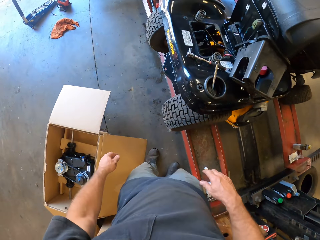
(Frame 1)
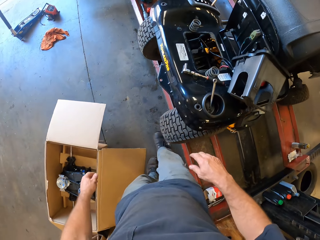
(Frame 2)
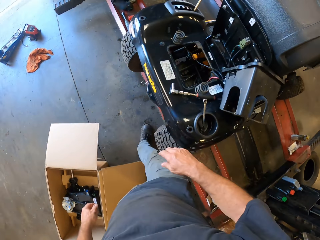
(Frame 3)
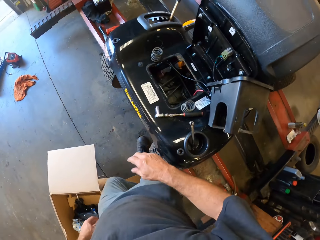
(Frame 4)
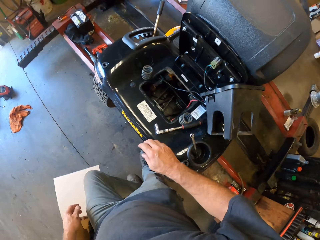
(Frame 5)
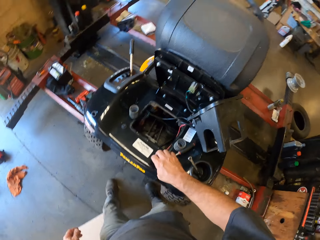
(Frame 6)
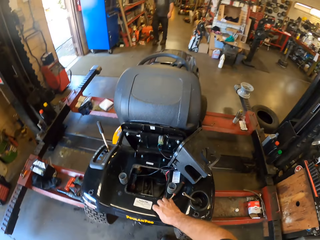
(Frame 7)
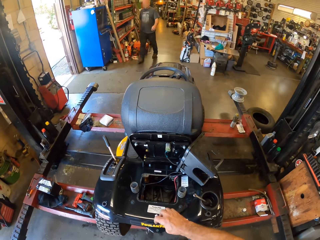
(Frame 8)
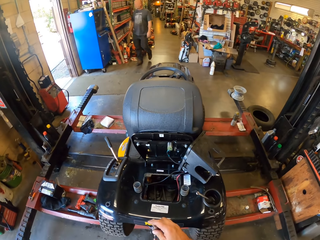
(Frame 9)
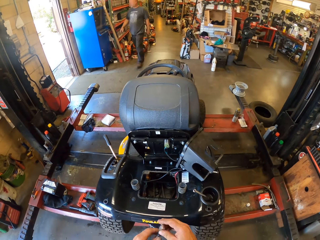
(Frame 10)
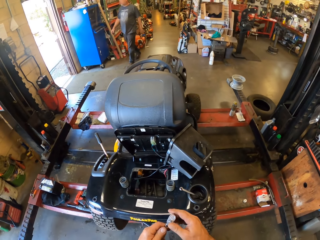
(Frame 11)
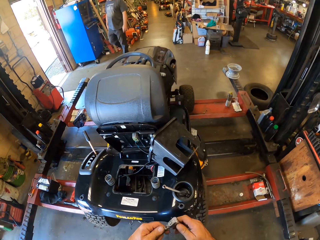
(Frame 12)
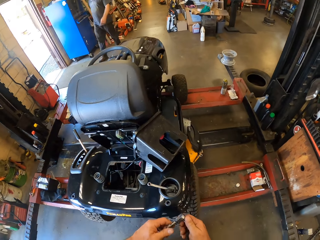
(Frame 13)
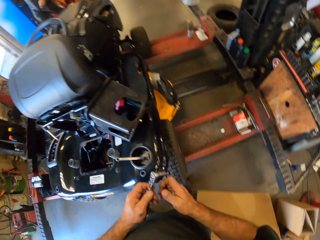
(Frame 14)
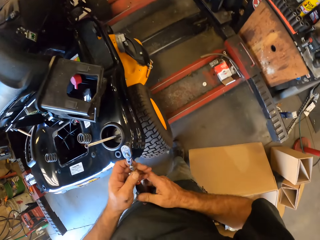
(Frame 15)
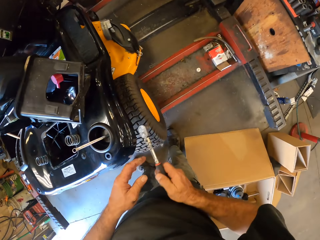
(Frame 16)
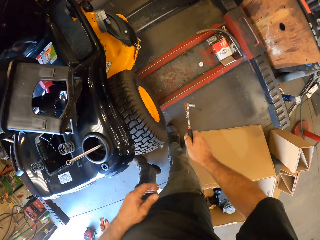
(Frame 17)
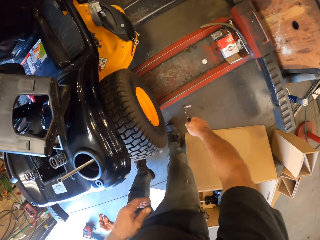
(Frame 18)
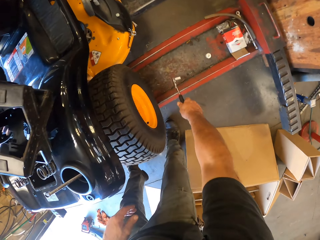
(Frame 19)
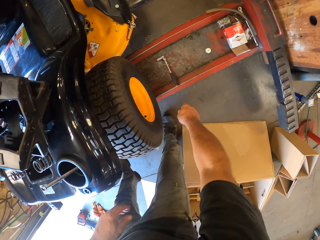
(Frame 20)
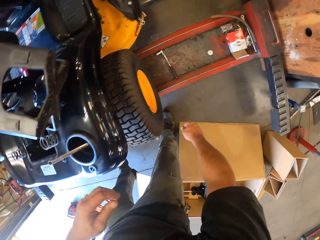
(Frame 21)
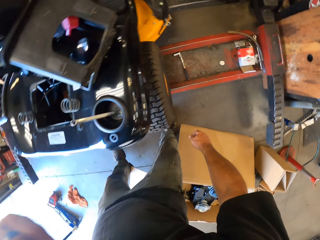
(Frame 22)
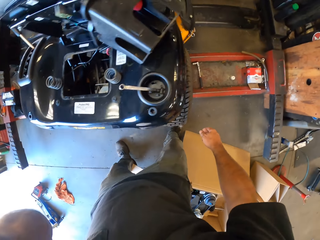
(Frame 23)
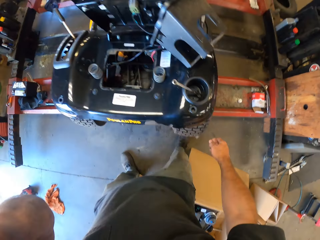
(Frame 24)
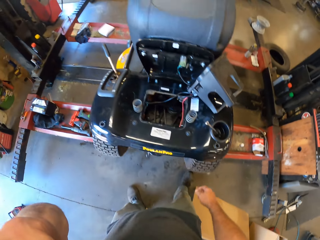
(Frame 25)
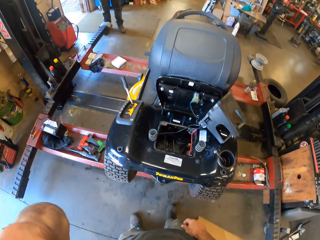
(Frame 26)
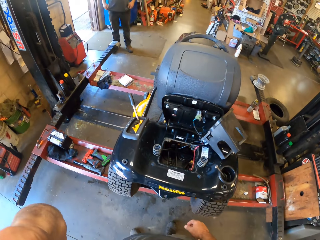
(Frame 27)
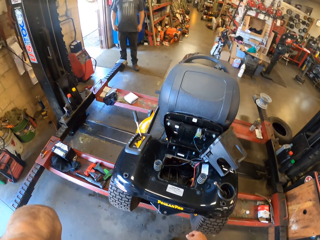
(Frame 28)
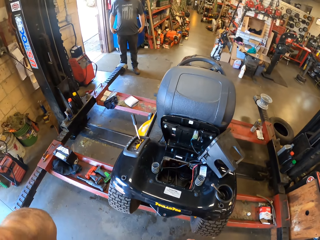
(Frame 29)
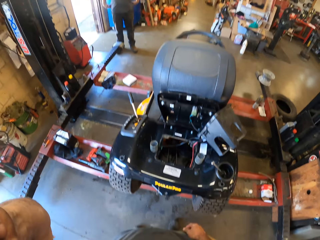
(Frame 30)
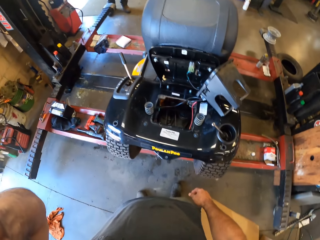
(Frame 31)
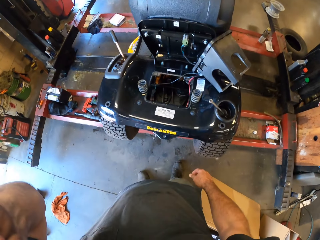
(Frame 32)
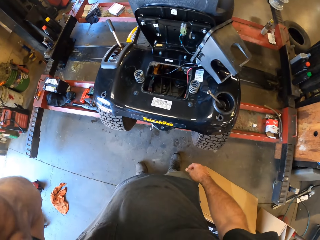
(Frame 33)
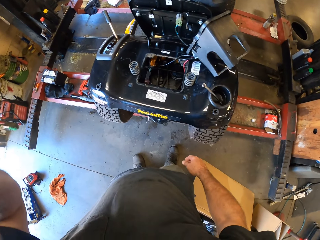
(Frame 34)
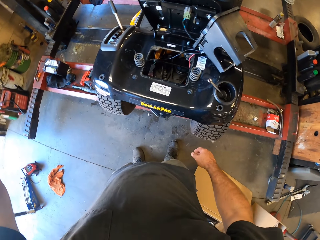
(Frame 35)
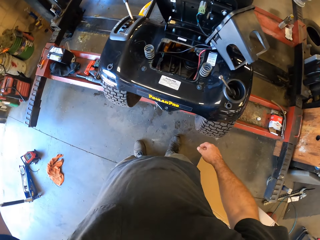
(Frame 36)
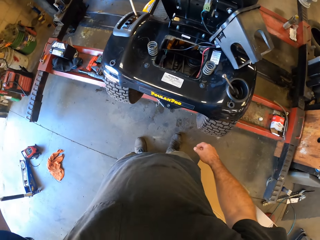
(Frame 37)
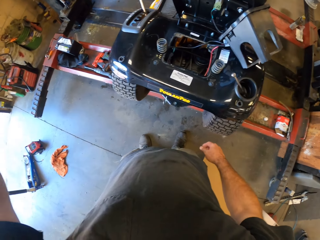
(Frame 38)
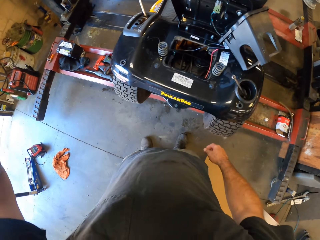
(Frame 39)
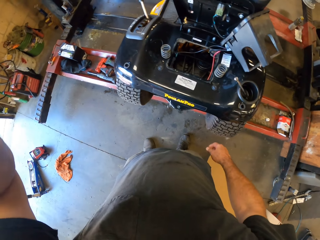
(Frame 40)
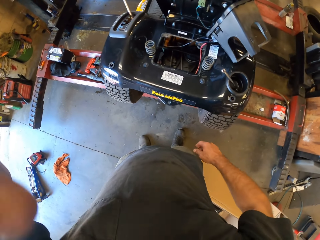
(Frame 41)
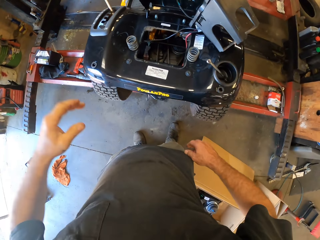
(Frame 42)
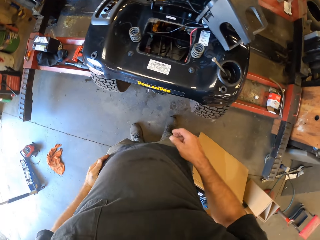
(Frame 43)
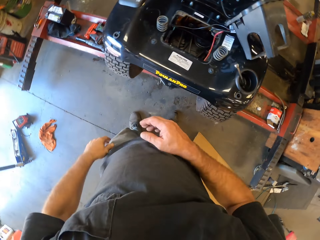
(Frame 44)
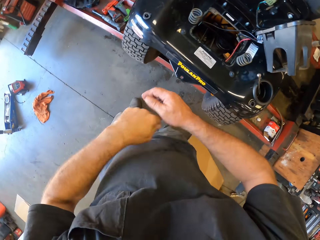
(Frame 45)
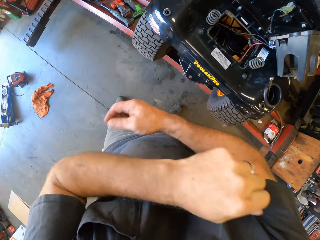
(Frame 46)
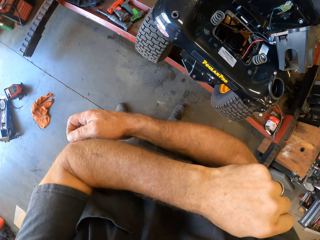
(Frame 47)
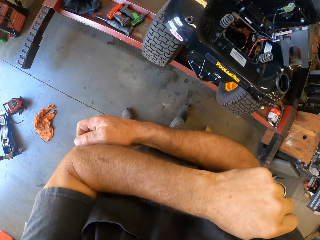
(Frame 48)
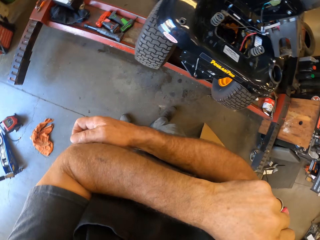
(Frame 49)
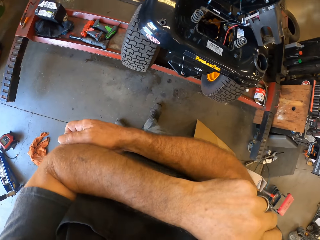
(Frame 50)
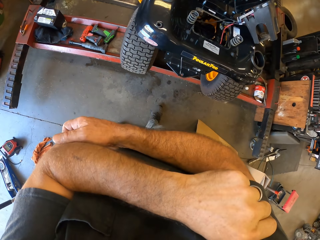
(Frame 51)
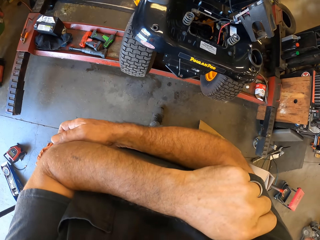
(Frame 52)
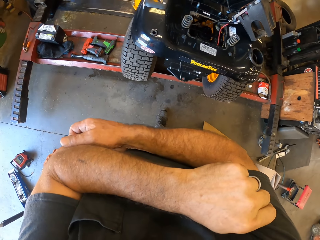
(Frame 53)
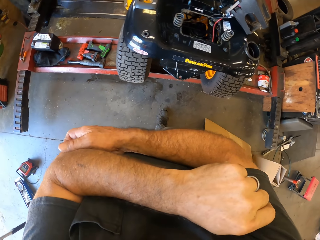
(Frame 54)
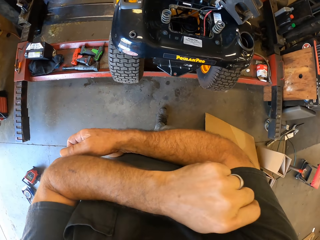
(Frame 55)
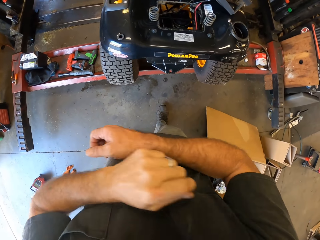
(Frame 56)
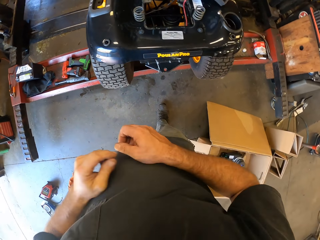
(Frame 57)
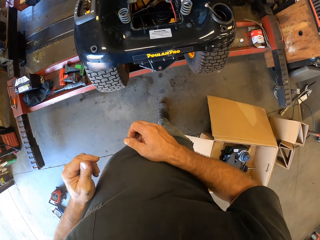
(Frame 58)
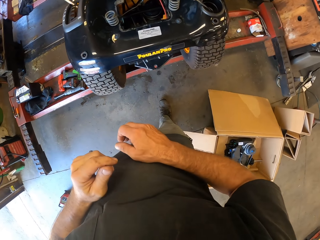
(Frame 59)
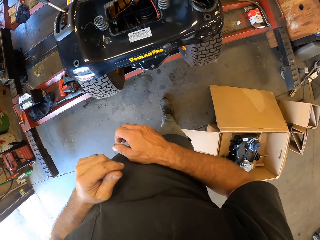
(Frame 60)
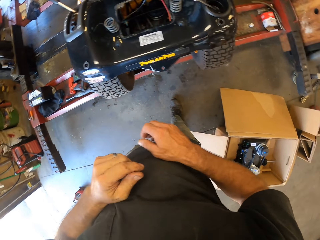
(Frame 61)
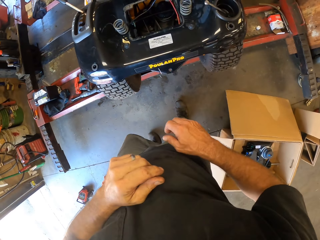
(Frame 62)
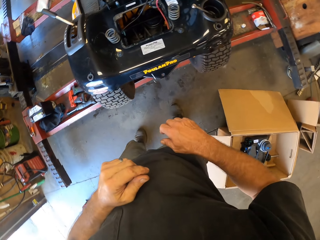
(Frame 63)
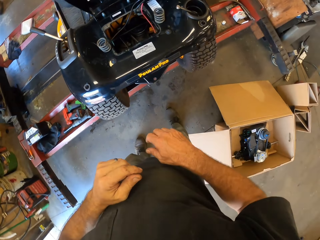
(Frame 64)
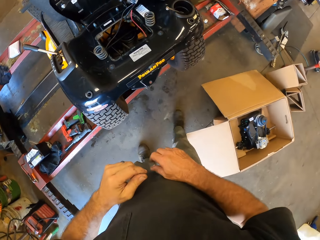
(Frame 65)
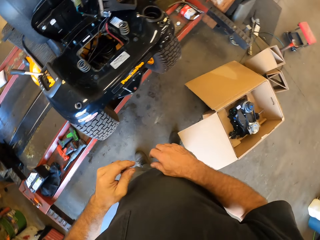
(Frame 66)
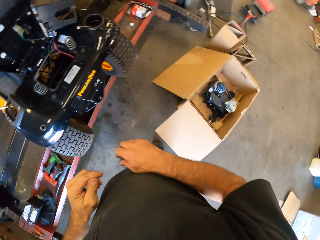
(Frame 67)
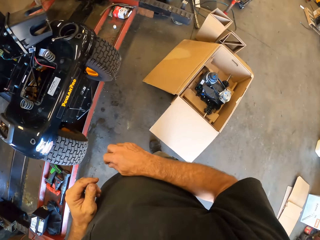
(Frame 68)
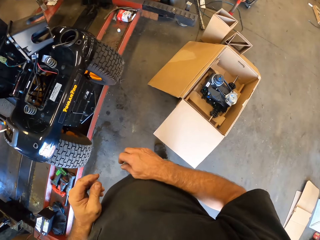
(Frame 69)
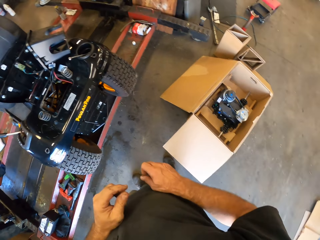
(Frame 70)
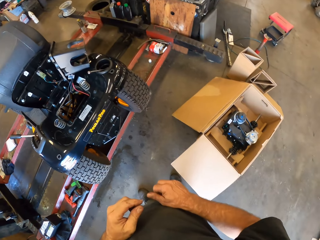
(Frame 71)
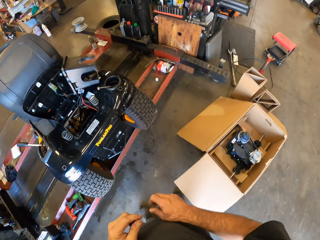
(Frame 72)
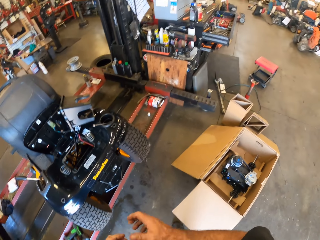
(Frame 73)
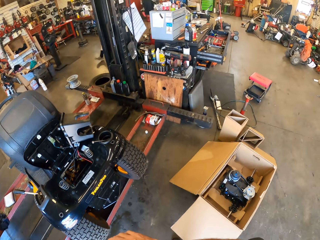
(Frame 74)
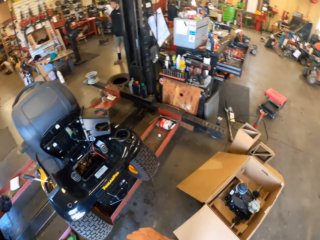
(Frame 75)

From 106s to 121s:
The camera wearer moves toward the car. They pick up a torque wrench. They hold the torque wrench. They put the torque wrench beside the car. They lift the hand. They scratch the hand. They stand beside the car.

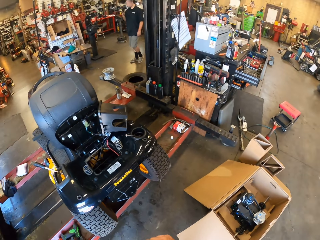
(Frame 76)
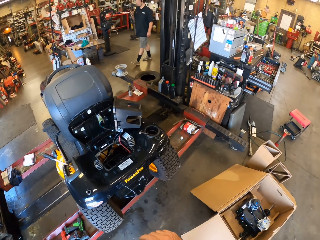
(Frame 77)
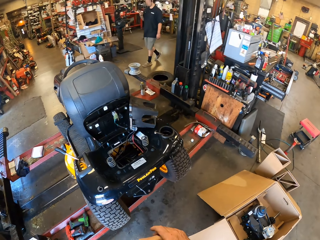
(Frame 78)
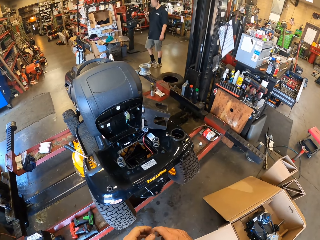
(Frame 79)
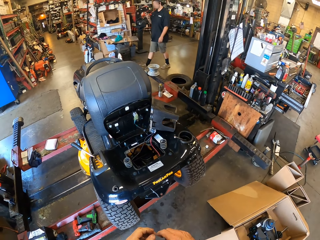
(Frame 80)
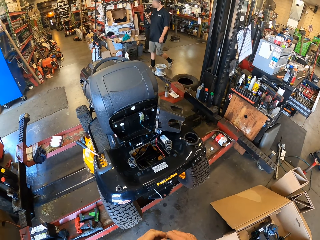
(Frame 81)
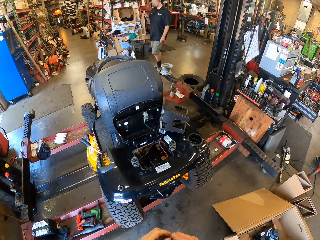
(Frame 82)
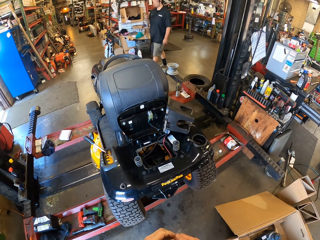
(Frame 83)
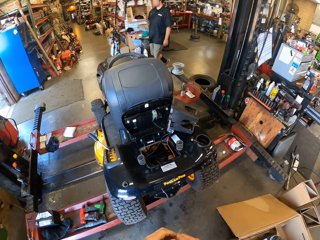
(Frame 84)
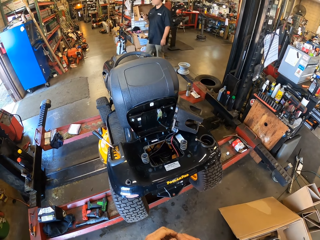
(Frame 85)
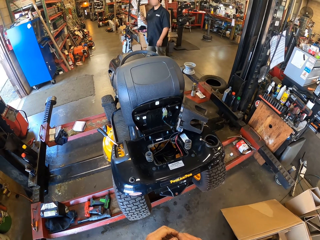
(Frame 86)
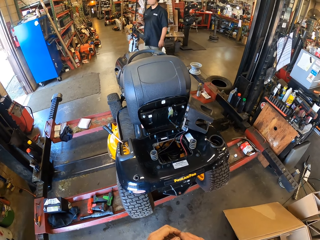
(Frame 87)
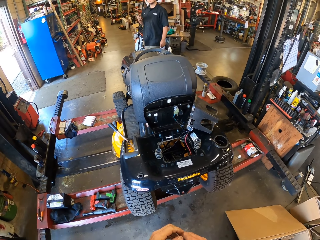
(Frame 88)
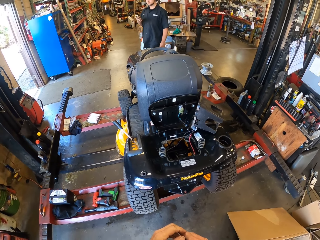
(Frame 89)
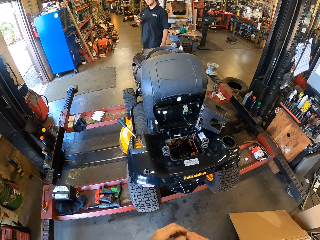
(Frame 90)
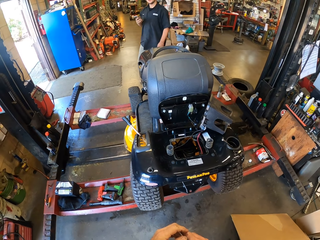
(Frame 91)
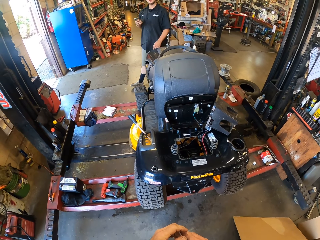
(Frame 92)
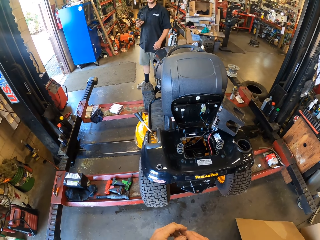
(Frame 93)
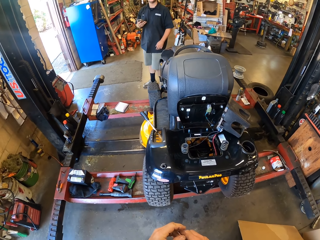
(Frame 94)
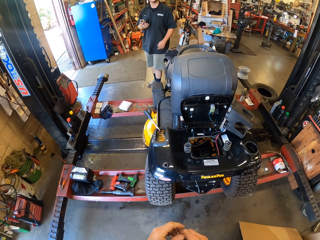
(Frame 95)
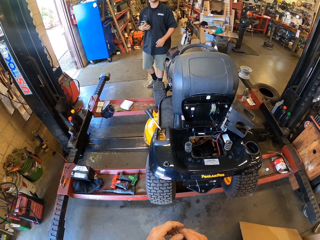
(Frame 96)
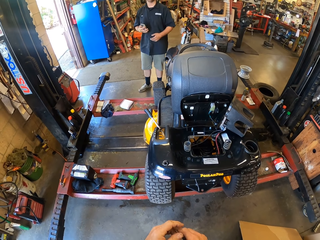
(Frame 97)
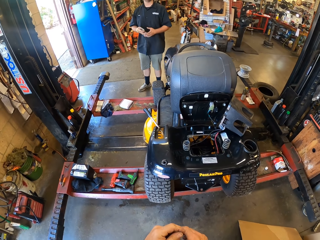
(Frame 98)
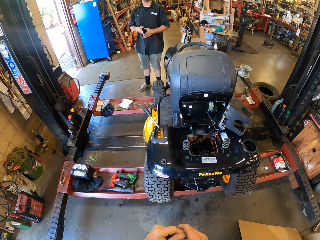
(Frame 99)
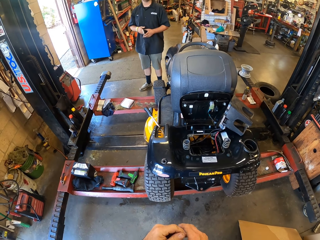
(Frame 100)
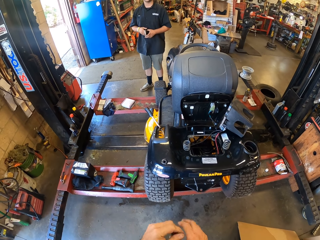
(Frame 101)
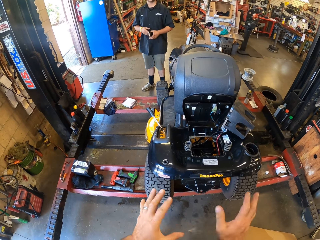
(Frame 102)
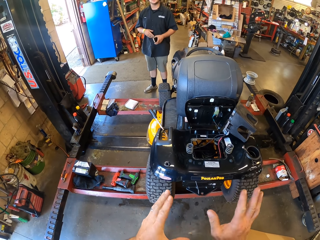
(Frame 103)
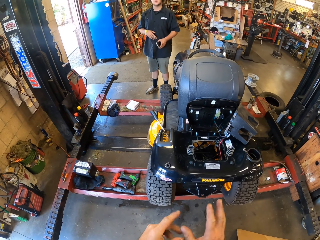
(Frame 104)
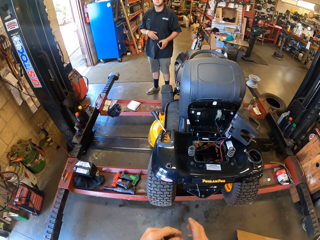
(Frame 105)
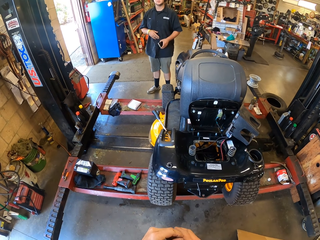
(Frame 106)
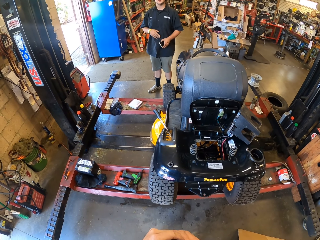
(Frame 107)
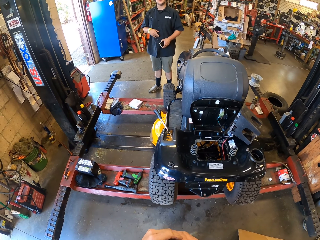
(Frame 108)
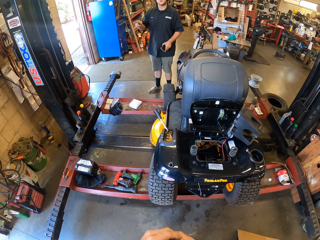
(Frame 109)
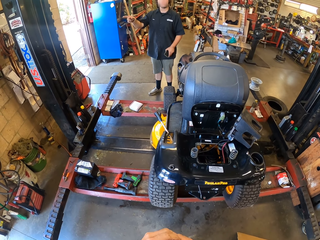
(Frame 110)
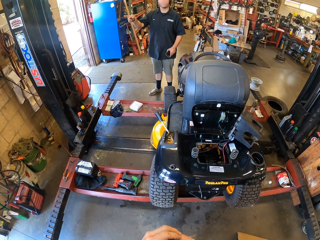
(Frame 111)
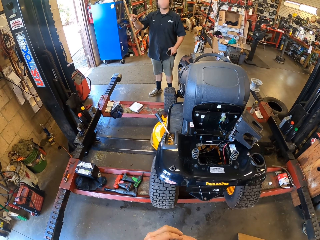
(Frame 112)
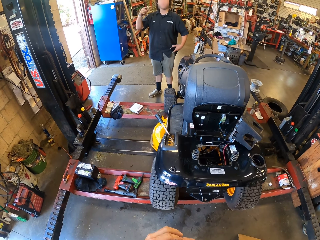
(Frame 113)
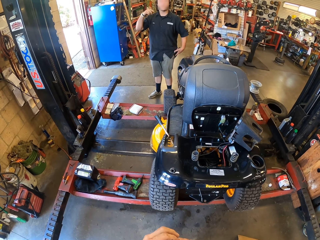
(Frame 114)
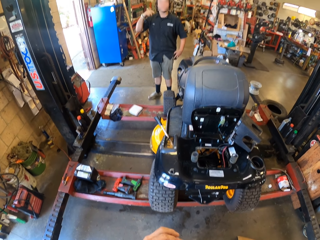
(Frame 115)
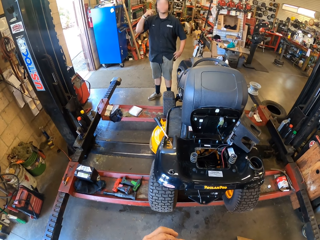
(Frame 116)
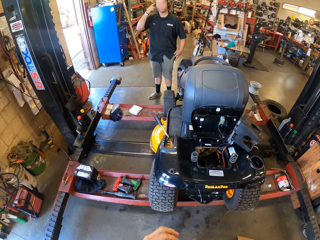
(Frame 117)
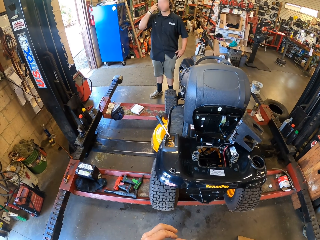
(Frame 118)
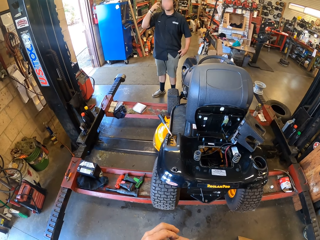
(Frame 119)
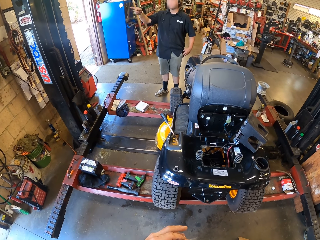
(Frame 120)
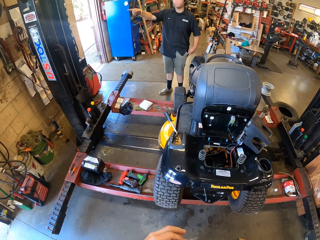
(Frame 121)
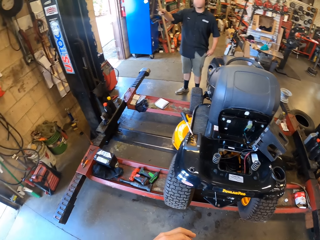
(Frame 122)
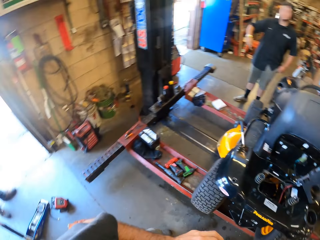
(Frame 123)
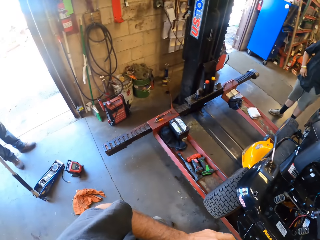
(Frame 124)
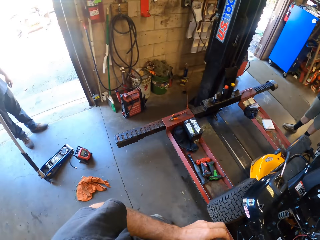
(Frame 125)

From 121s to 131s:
The camera wearer looks around the store. A man holds the phone. The camera wearer moves the hands. The man lifts the hands. The man inserts the phone into his pocket.
